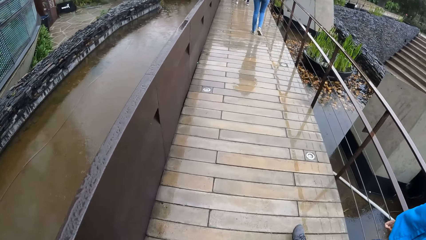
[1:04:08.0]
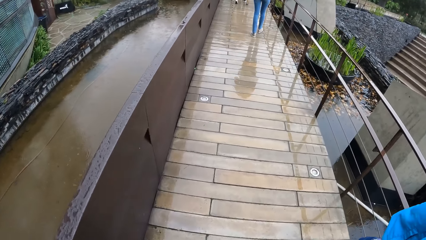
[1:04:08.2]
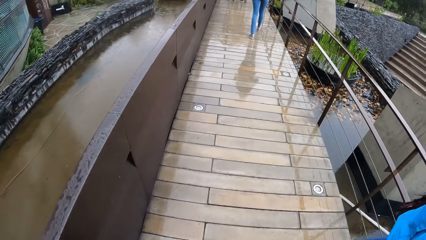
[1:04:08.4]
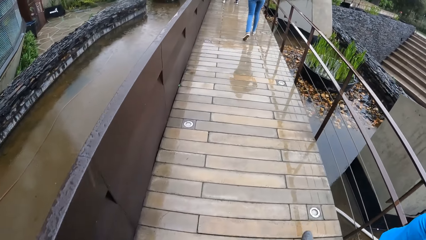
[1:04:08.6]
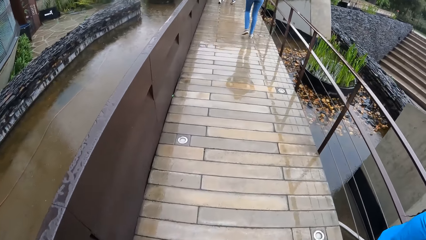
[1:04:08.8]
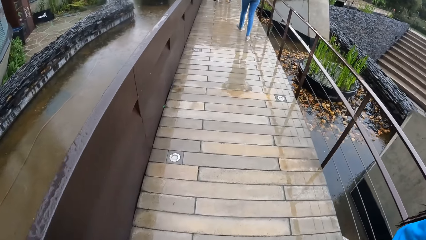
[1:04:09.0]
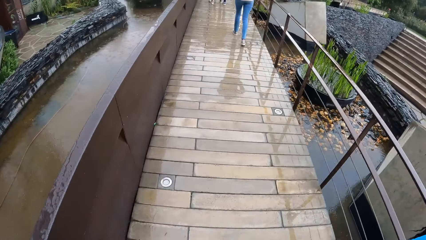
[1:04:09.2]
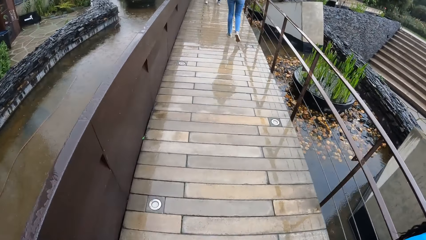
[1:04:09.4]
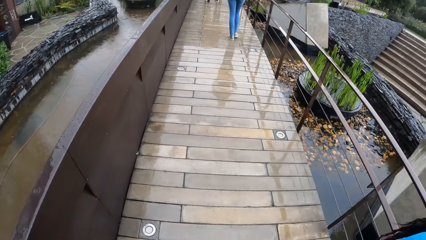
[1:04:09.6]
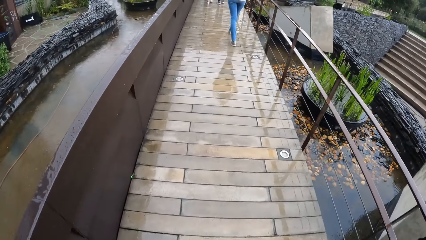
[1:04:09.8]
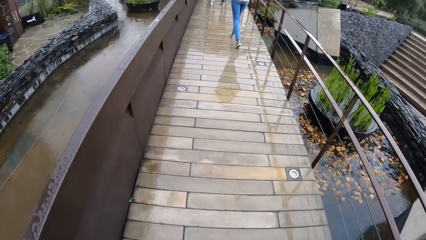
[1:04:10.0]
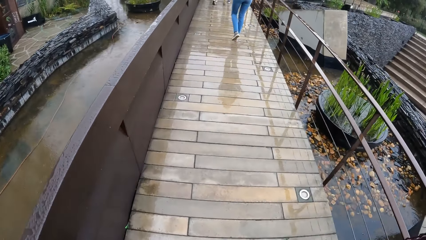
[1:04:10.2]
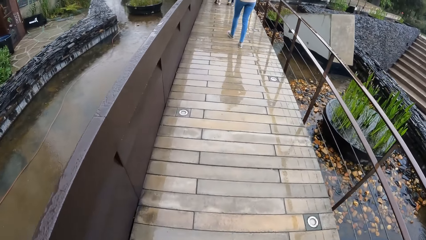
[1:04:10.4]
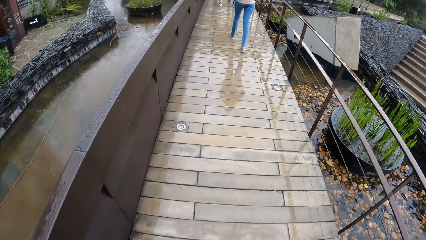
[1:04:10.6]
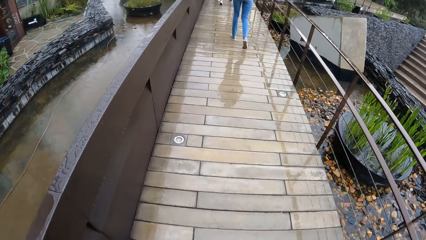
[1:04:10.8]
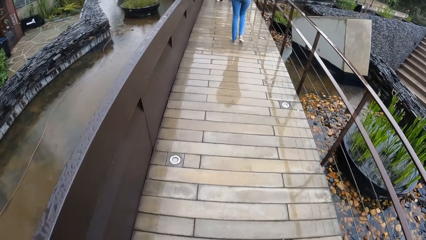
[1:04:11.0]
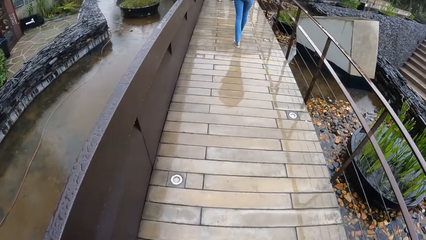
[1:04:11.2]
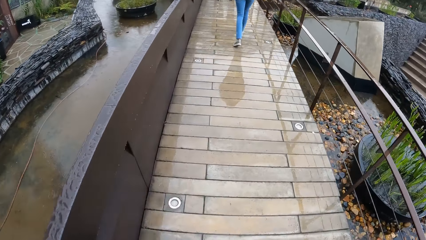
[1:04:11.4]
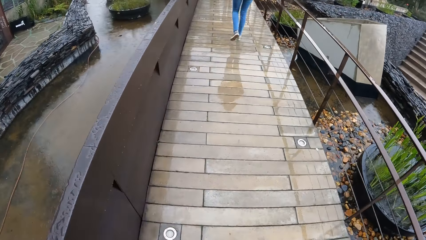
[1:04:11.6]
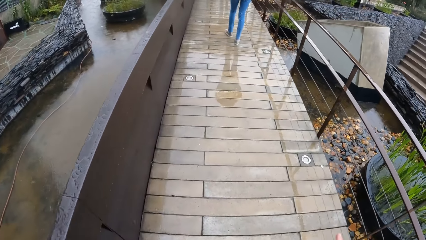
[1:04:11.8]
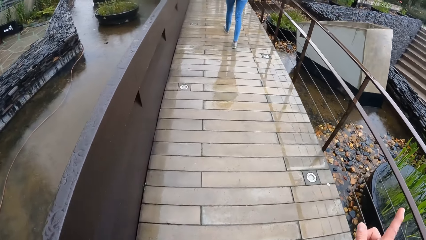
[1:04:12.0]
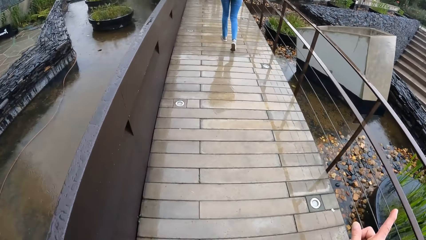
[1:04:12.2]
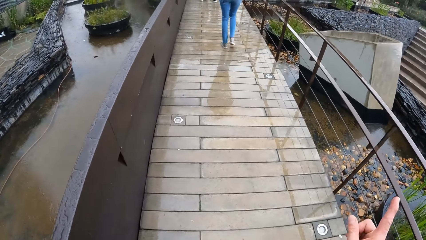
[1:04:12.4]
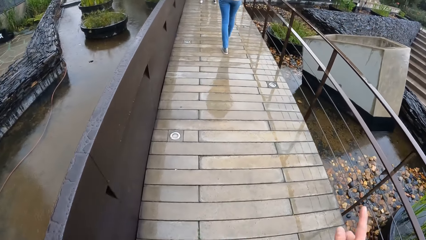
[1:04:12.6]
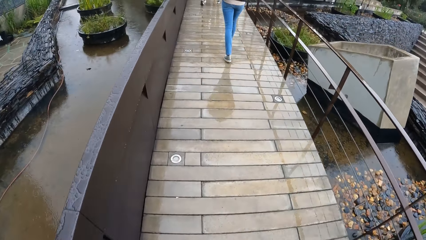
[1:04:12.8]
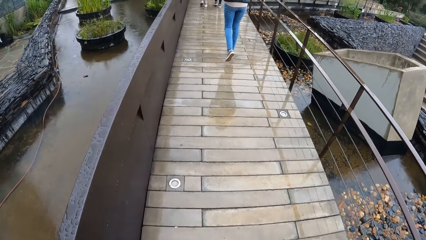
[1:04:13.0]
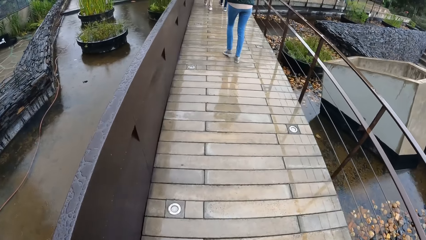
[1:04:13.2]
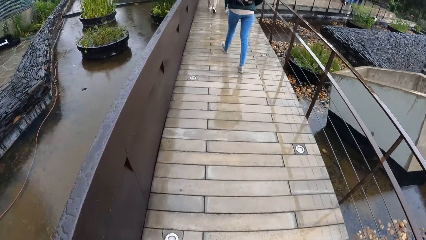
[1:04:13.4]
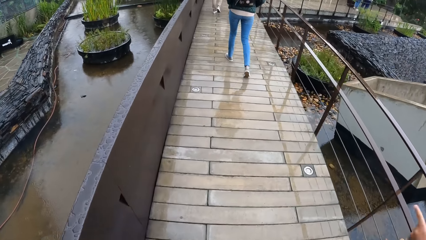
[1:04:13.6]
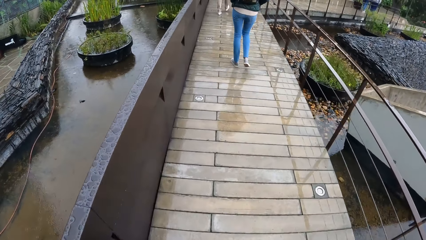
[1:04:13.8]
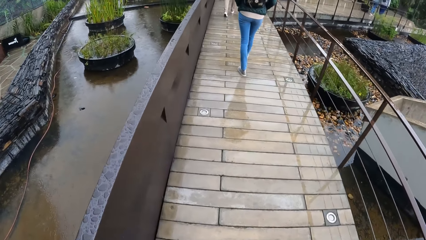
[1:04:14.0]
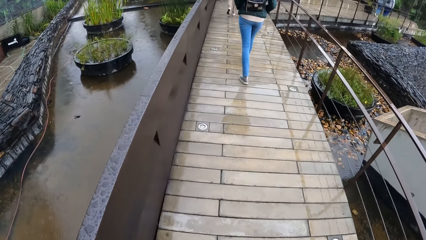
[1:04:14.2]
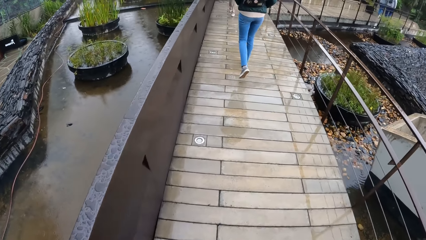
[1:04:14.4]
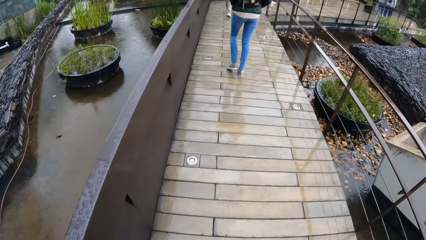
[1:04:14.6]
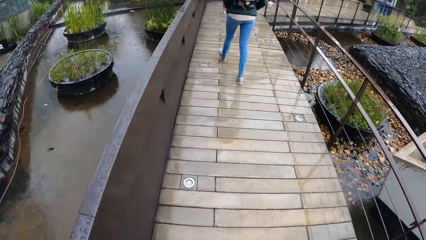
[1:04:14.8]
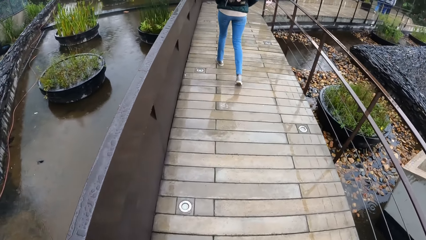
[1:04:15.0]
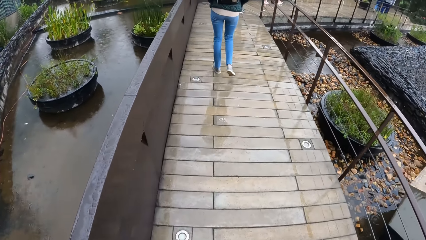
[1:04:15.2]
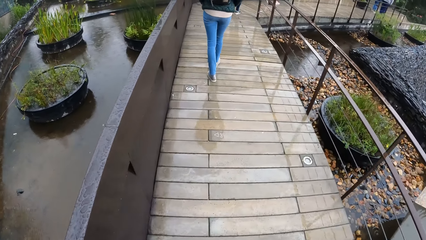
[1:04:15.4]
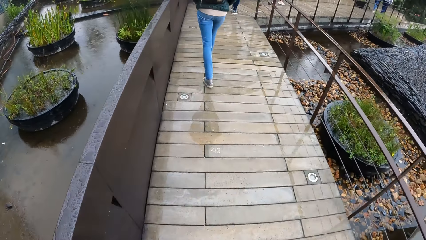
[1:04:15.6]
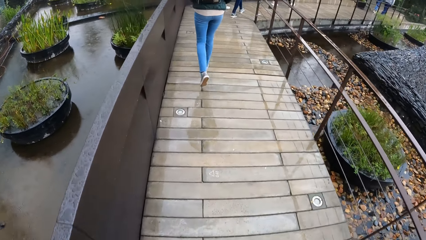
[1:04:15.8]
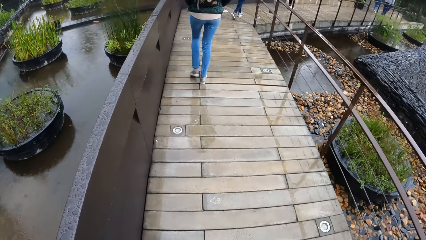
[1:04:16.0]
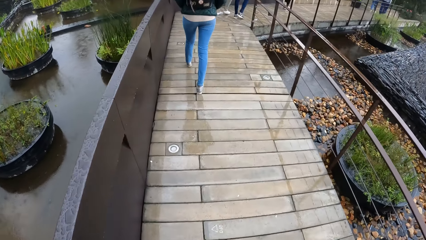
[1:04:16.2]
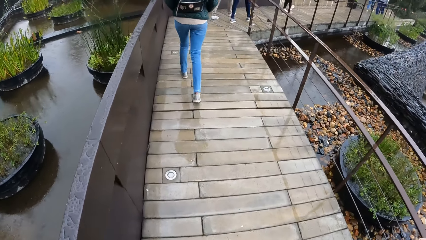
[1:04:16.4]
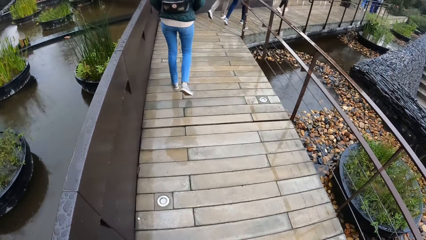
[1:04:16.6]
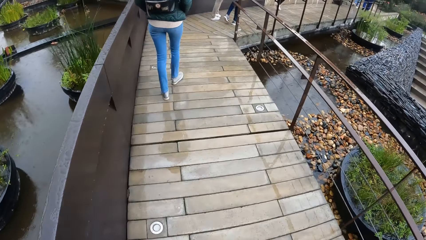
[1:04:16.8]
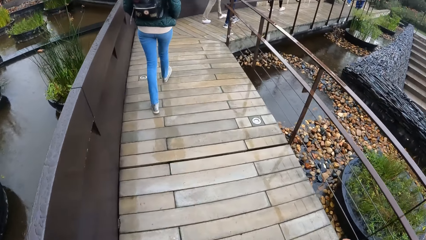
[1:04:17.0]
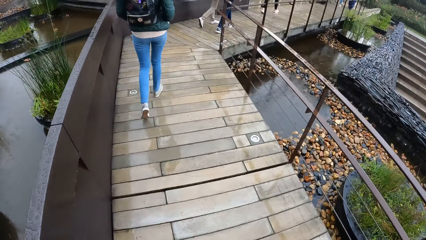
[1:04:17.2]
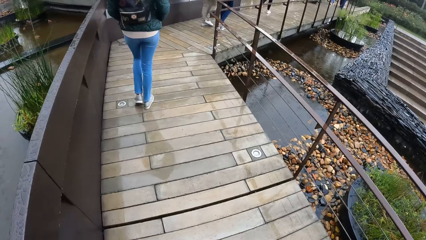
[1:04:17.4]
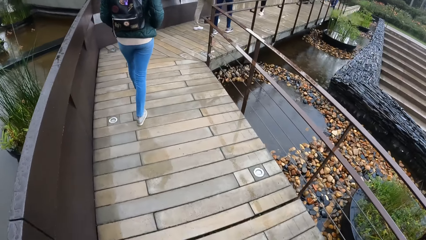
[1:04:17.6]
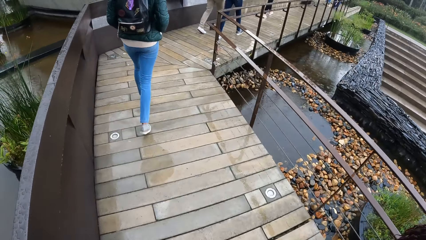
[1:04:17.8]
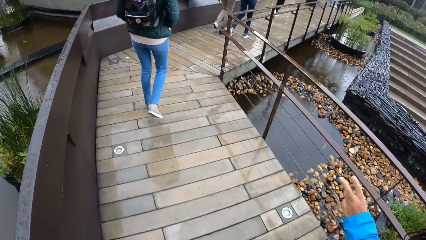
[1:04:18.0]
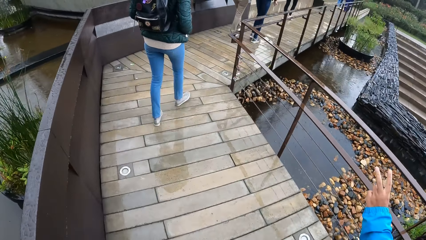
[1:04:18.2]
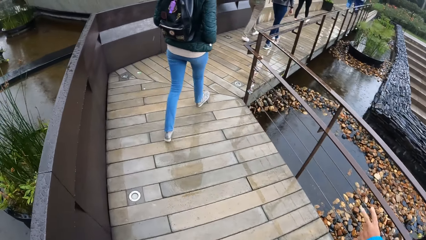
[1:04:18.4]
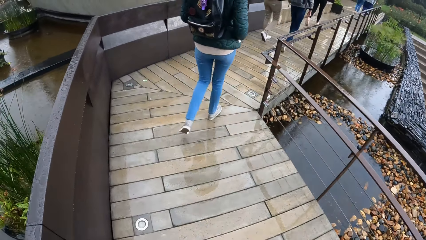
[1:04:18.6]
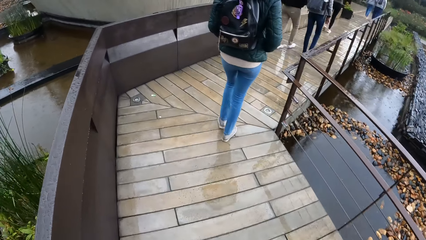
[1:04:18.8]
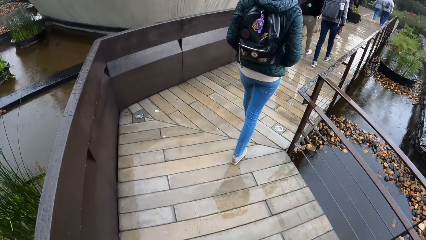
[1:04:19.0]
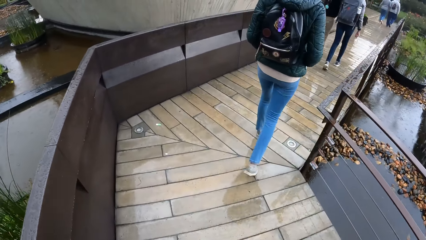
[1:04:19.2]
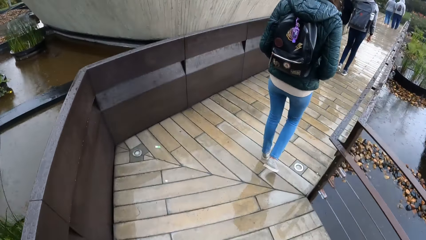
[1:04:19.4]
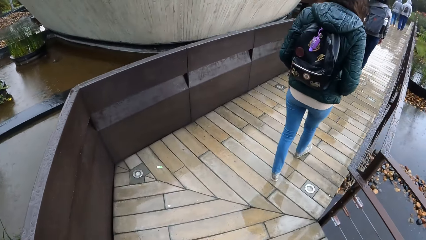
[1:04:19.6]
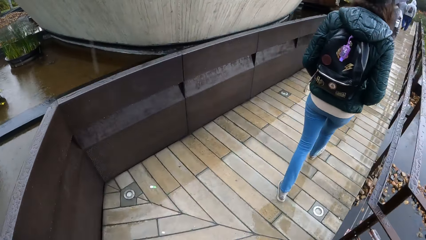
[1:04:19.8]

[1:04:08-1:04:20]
A woman walks on the bridge. Another woman walks on the bridge. The camera wearer interacts with a third woman. A fourth woman walks on the bridge.

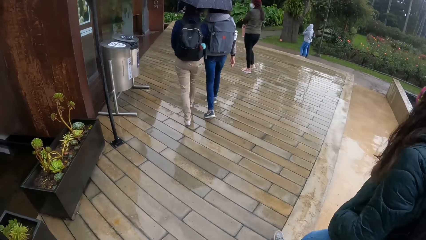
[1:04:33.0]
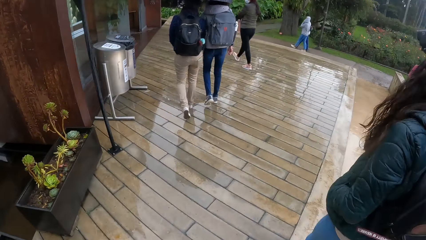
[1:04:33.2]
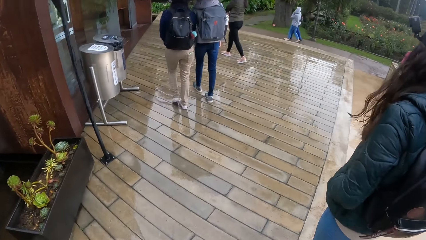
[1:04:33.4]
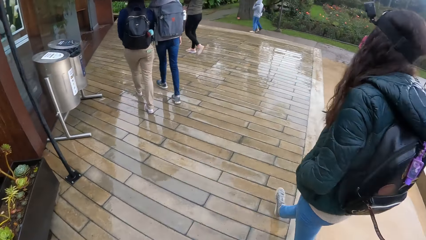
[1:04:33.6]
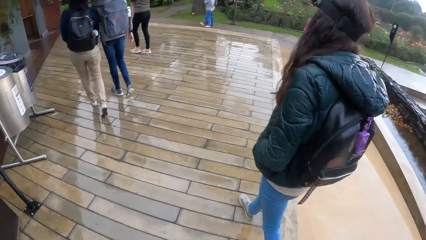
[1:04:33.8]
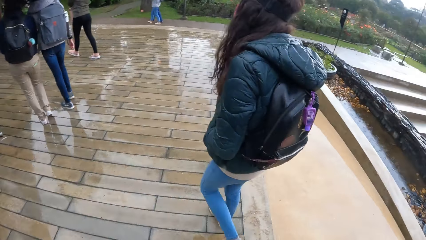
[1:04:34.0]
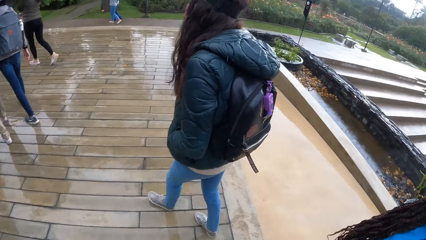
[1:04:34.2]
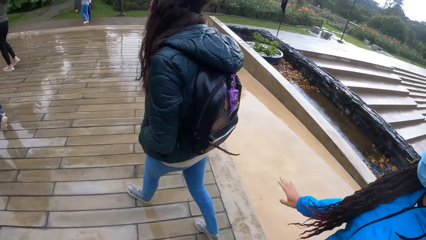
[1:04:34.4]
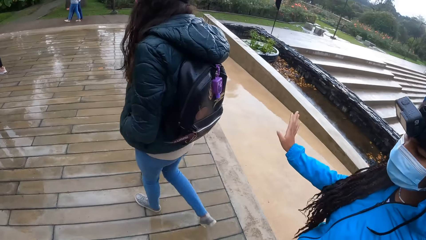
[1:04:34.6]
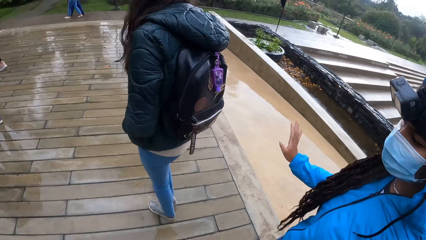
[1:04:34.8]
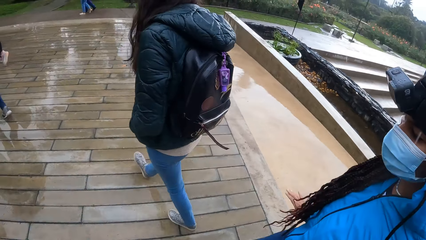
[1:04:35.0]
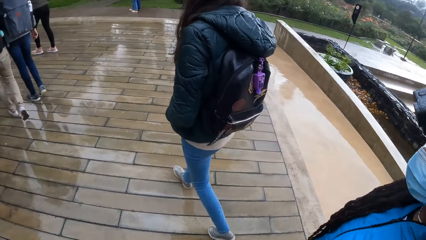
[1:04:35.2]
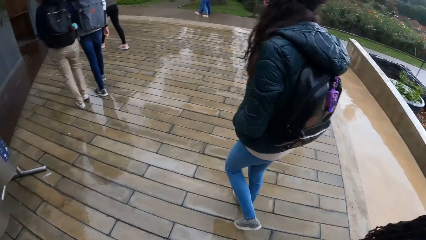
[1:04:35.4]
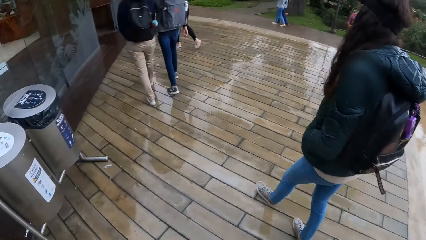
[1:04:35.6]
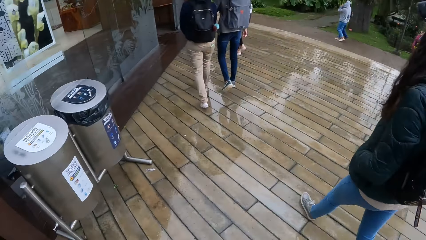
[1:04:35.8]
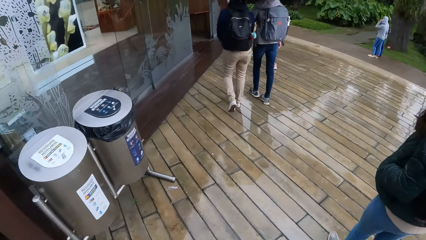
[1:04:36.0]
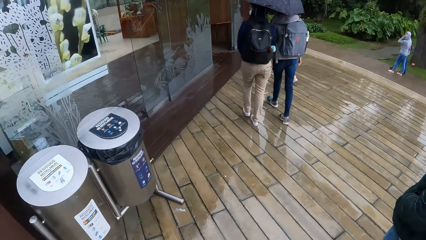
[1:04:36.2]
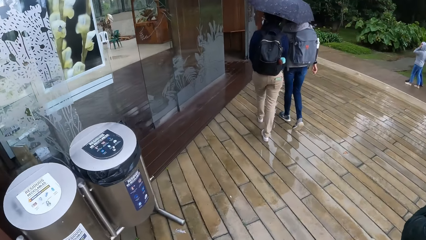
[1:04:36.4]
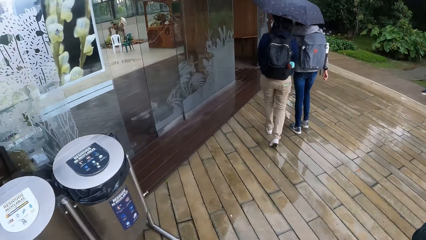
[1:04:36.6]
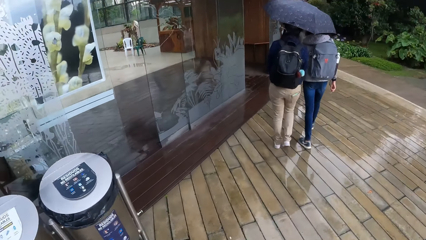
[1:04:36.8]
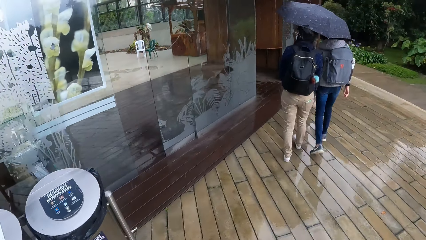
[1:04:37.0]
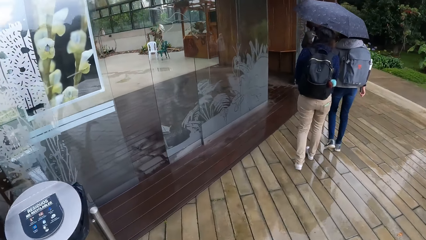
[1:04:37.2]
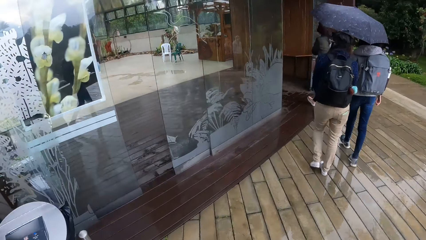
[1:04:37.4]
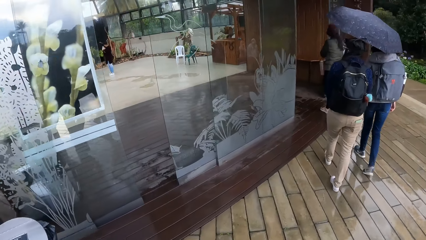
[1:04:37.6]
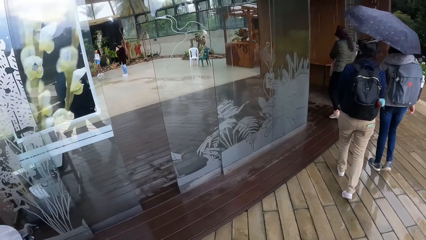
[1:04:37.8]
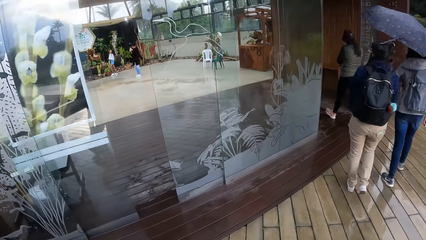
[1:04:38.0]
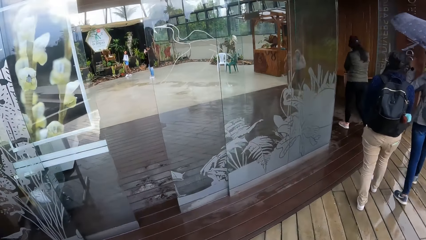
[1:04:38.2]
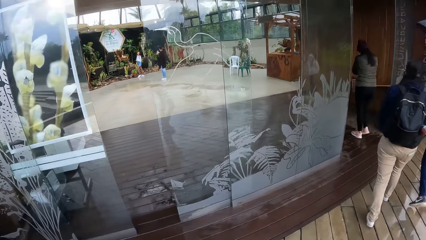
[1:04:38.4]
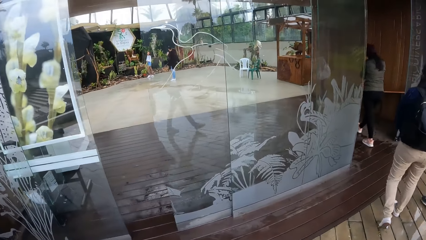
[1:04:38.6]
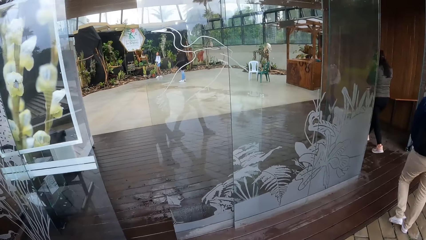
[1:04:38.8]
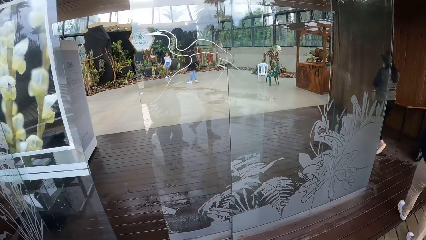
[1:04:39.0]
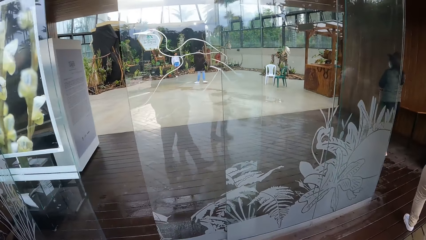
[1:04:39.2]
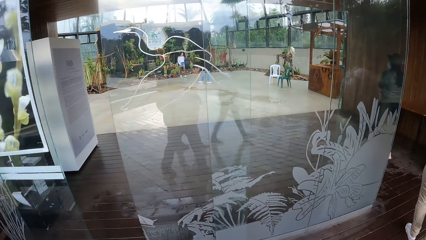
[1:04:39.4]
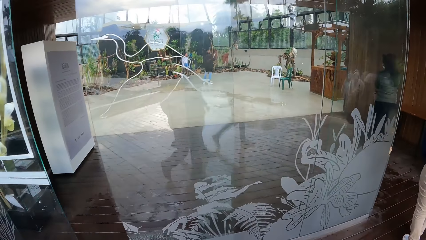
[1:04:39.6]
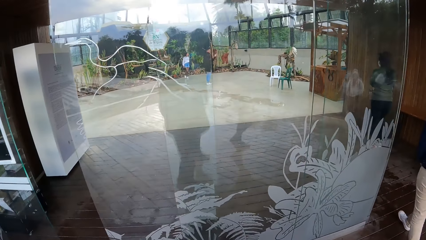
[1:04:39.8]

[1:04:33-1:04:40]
A woman lifts her hand. The camera wearer walks around.
